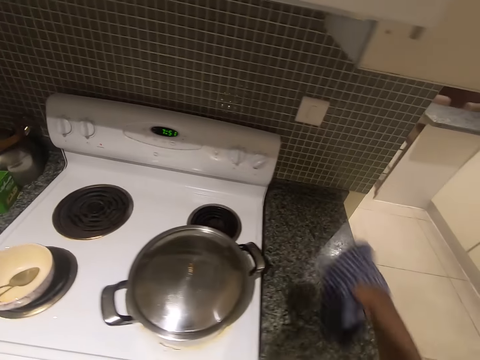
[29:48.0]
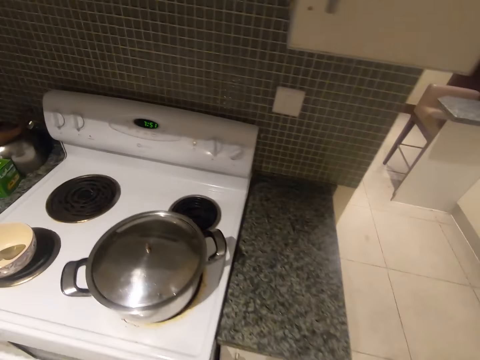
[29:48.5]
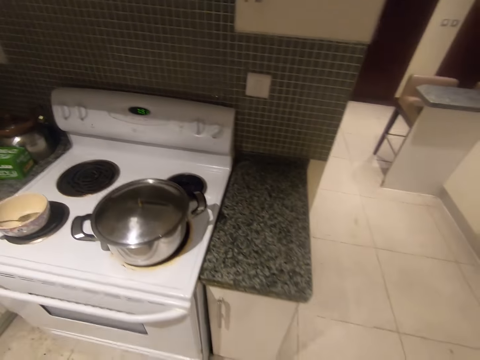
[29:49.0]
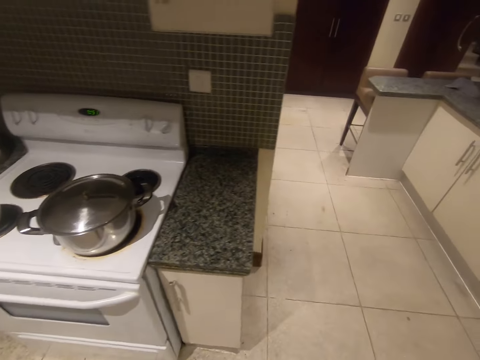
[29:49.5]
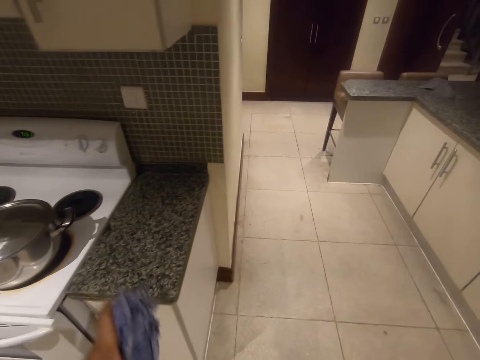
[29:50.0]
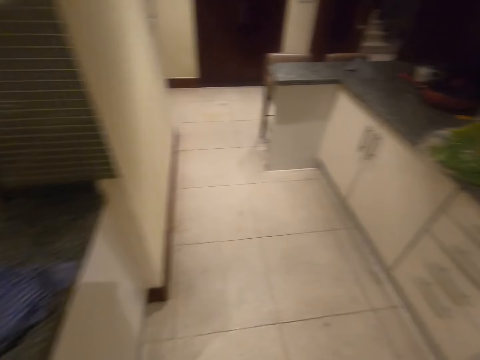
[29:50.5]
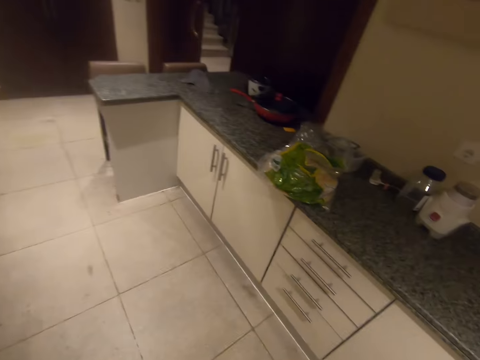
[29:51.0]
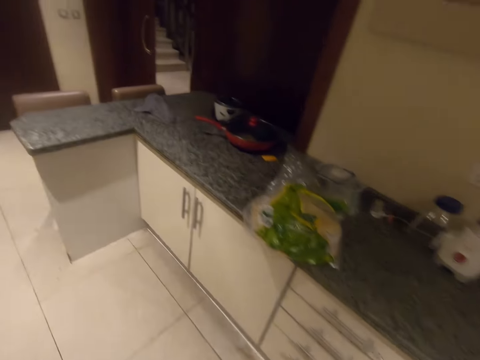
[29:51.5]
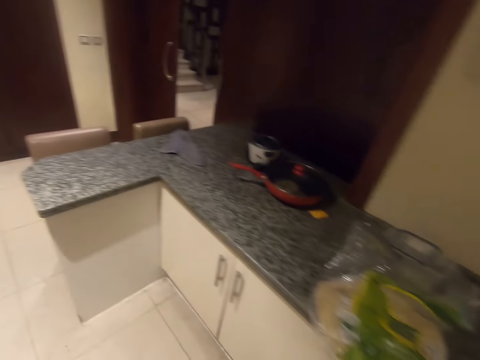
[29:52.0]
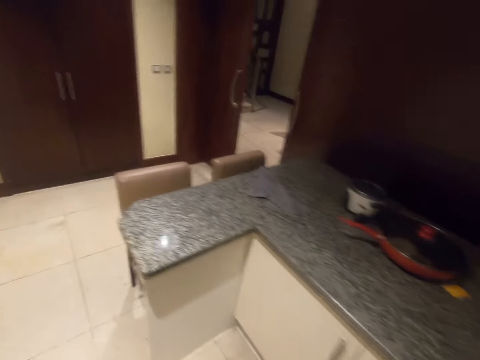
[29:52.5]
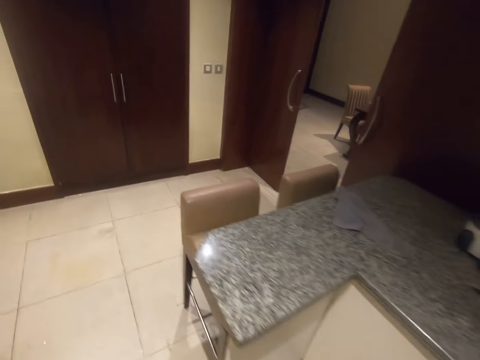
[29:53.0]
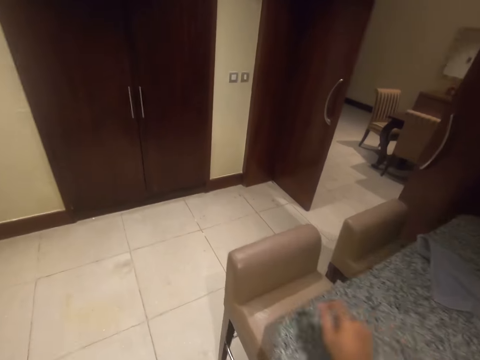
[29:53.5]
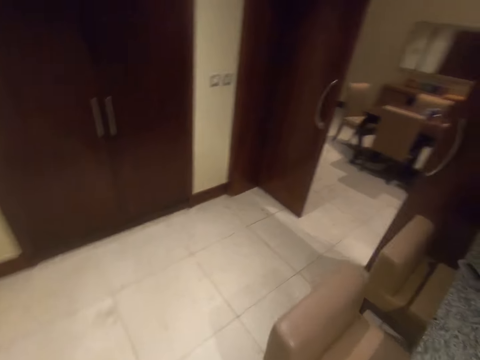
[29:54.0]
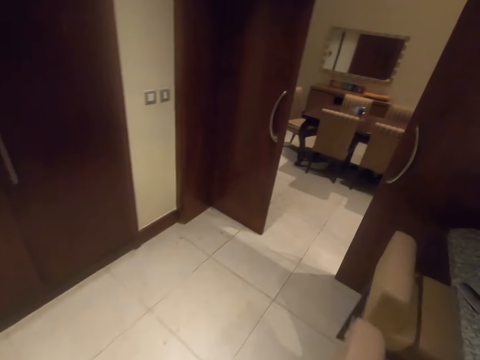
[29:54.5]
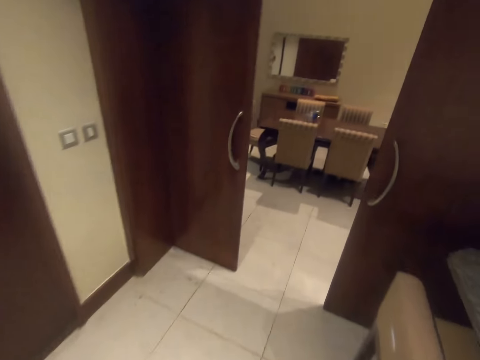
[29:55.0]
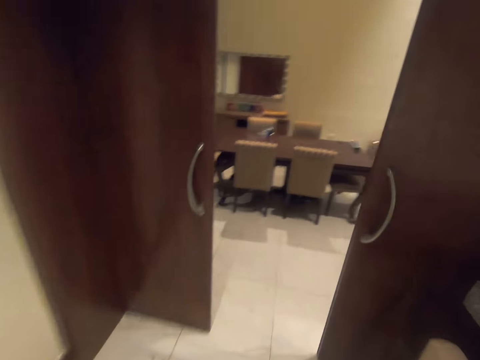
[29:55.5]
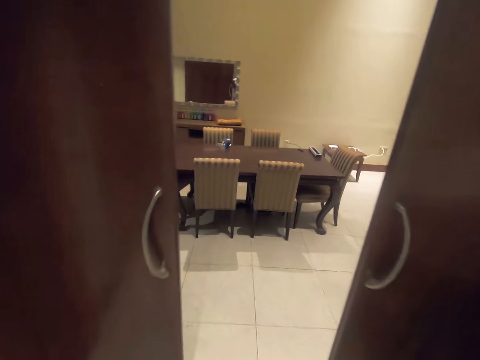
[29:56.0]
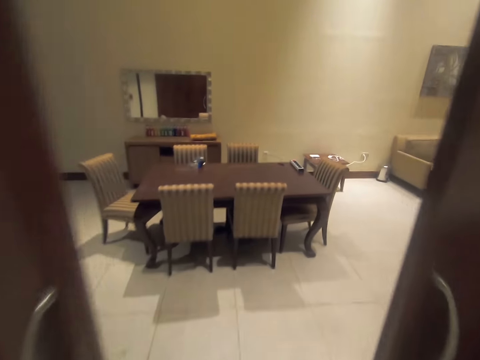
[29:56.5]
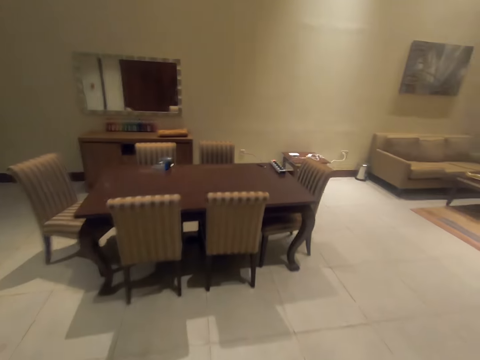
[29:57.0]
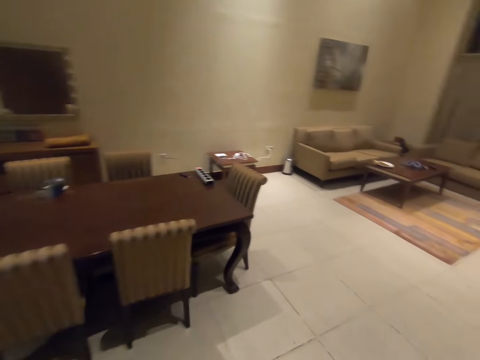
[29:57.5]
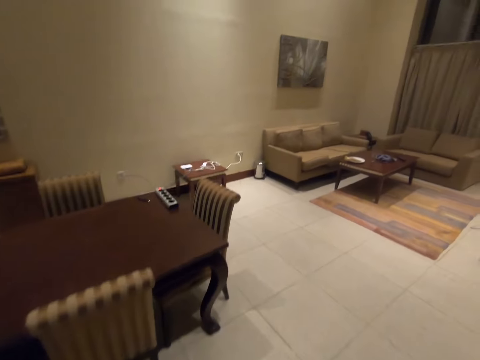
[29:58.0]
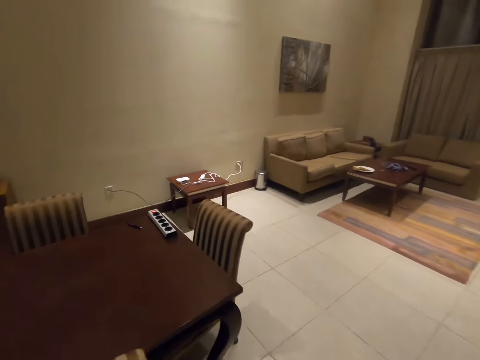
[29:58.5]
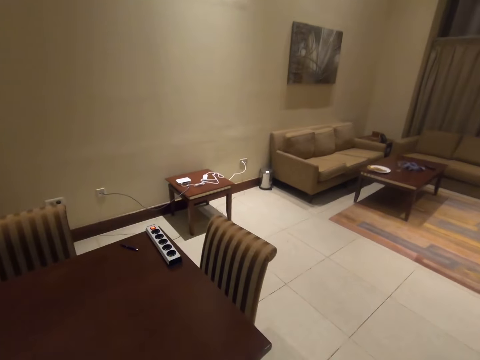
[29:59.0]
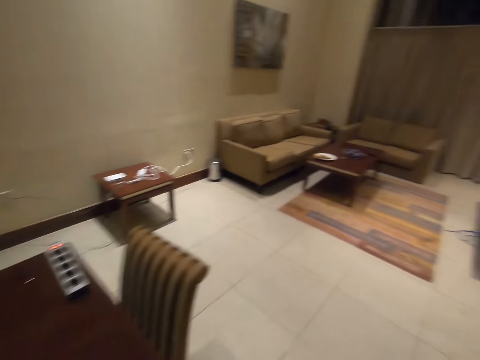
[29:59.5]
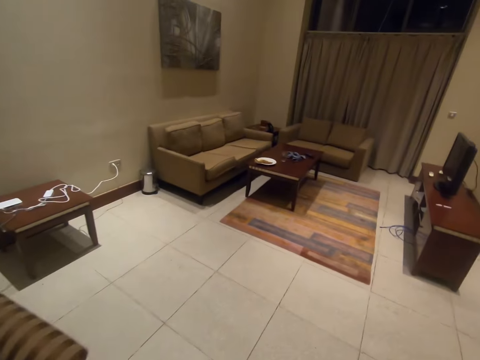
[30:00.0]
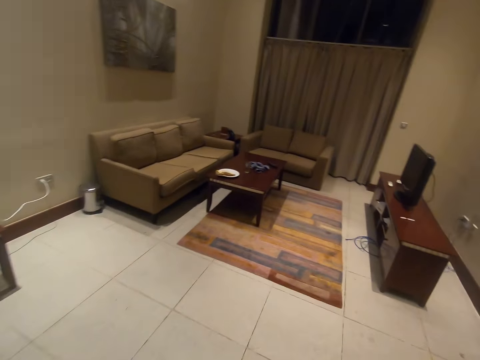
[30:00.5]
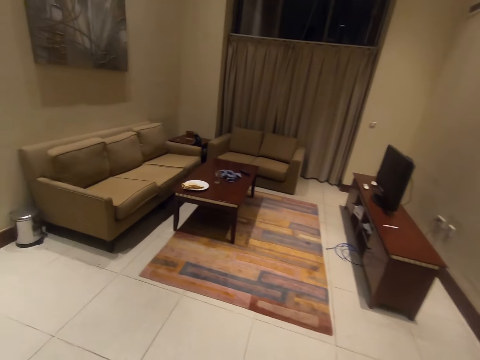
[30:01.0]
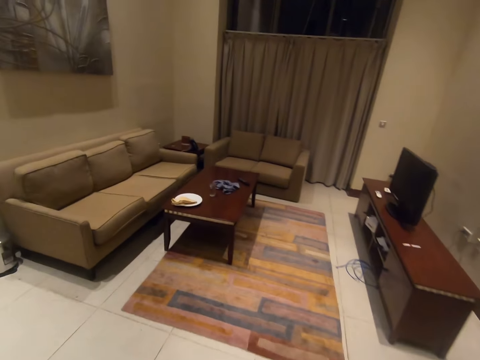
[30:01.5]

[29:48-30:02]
The camera wearer moves the cloth from her right hand to her left hand. She drops the cloth on the kitchen counter top. She walks to the sitting room.

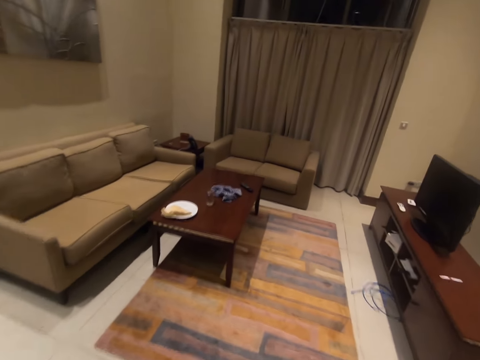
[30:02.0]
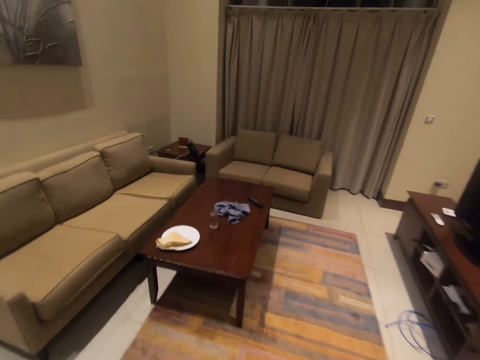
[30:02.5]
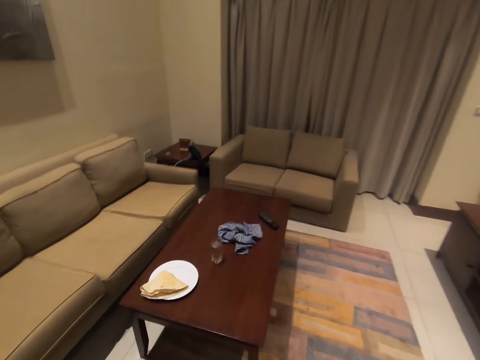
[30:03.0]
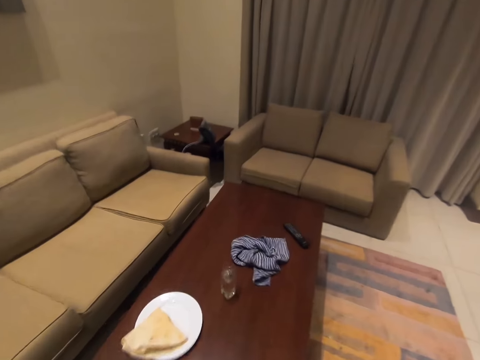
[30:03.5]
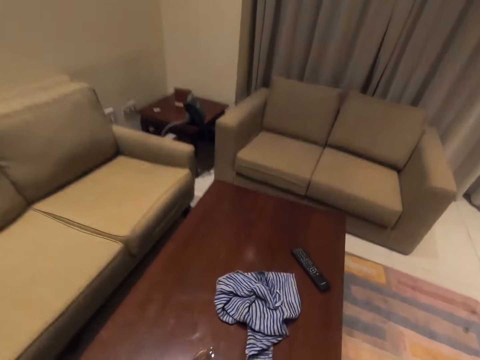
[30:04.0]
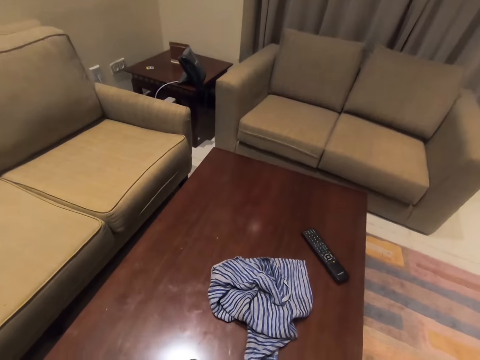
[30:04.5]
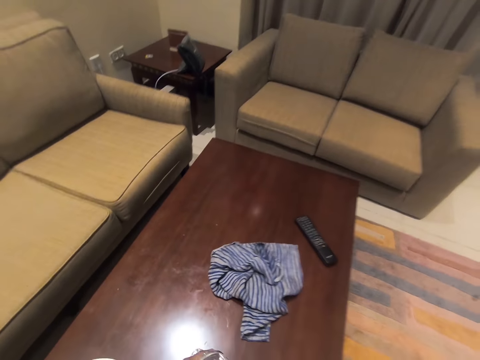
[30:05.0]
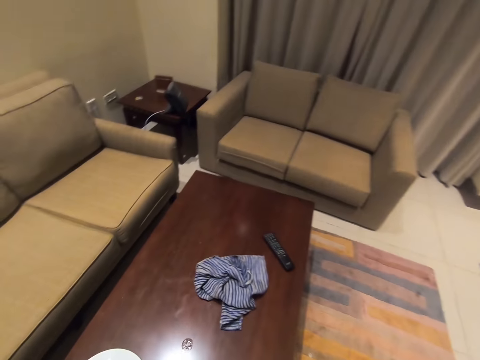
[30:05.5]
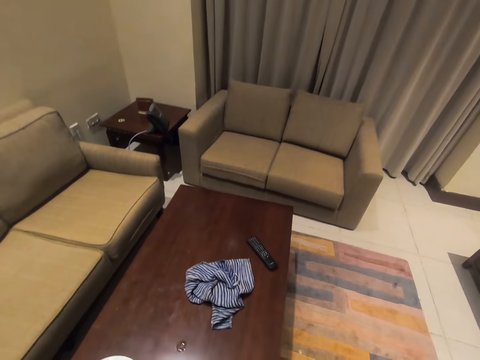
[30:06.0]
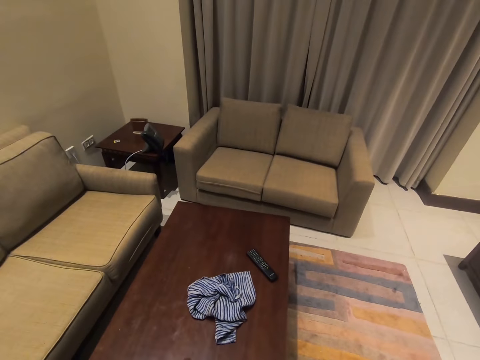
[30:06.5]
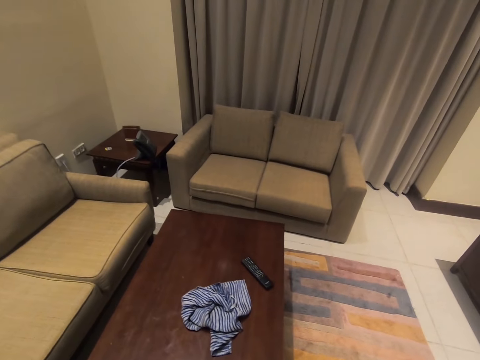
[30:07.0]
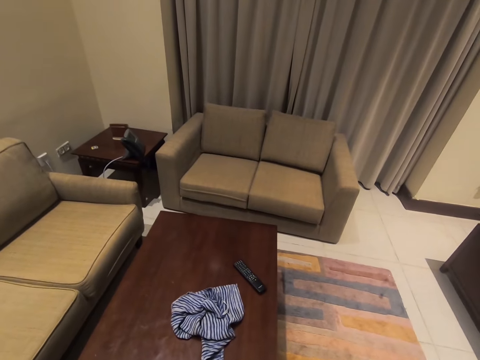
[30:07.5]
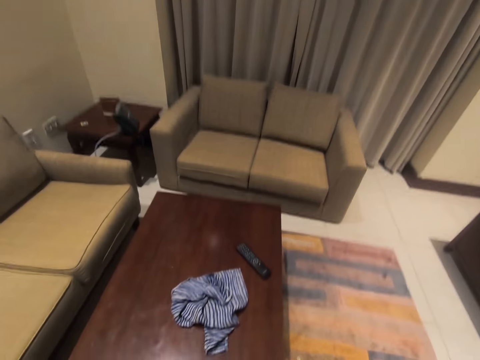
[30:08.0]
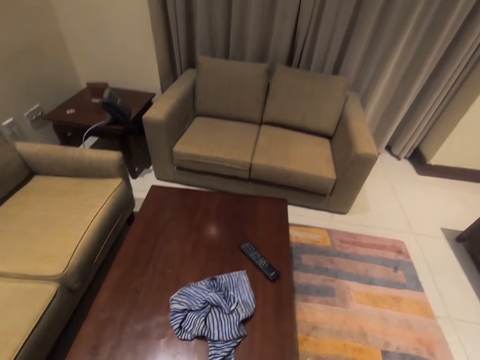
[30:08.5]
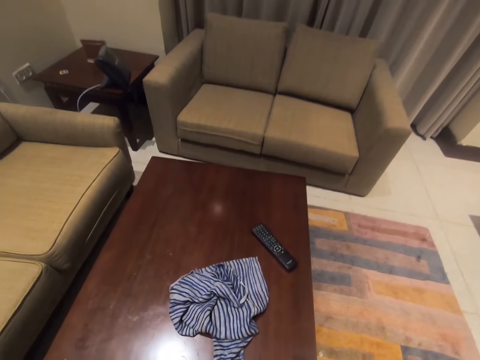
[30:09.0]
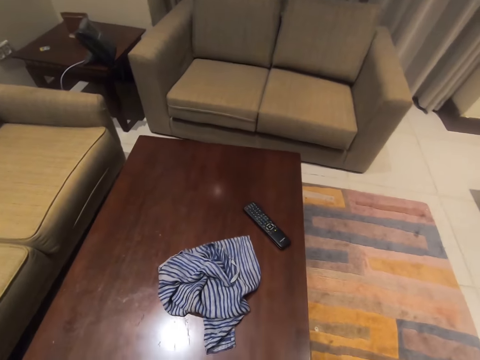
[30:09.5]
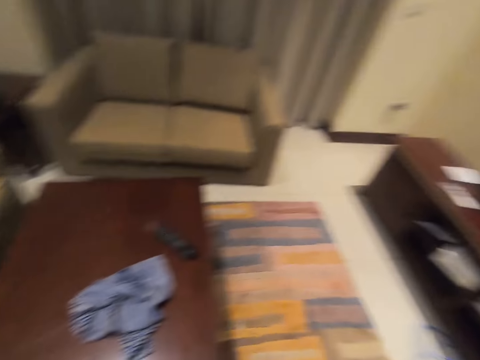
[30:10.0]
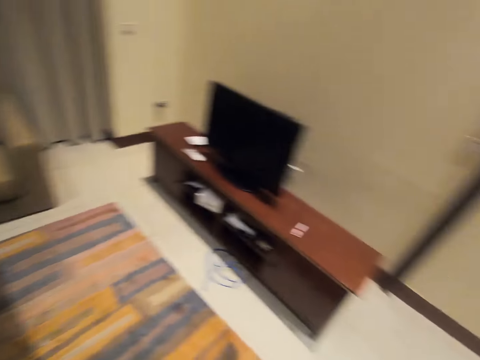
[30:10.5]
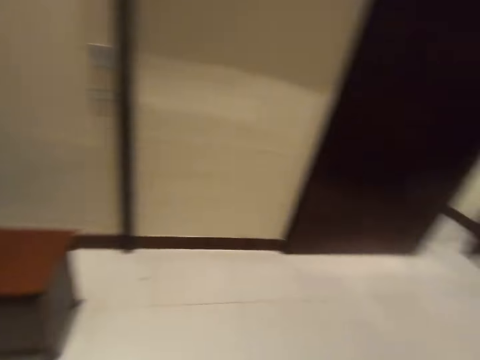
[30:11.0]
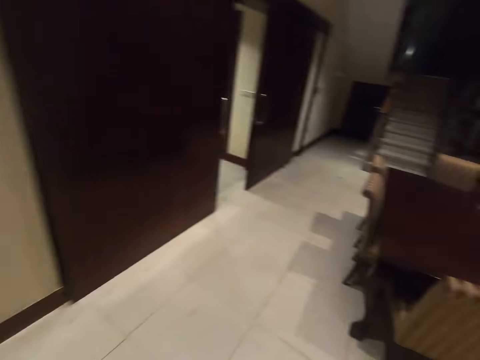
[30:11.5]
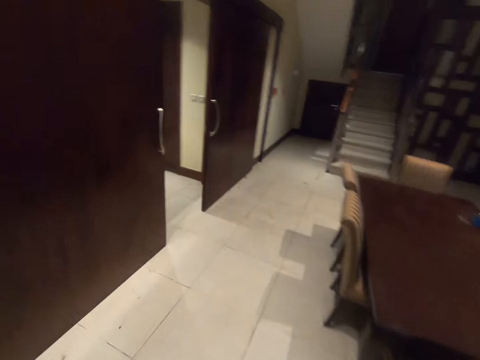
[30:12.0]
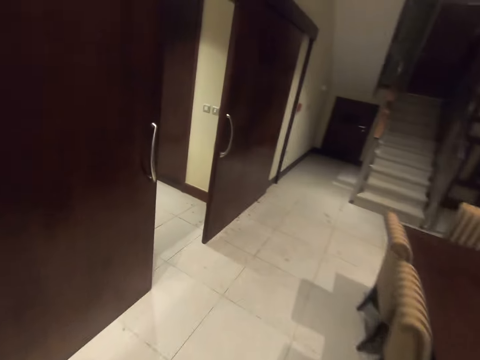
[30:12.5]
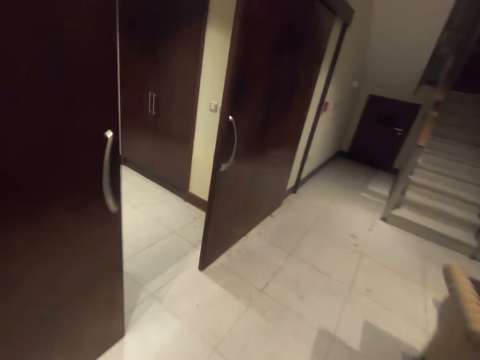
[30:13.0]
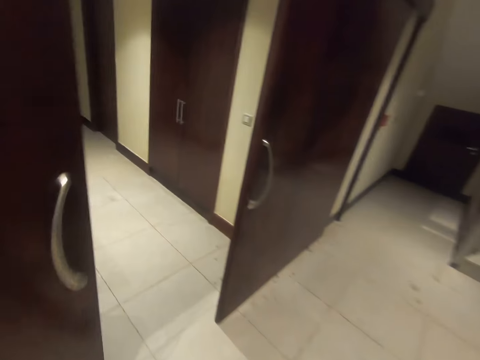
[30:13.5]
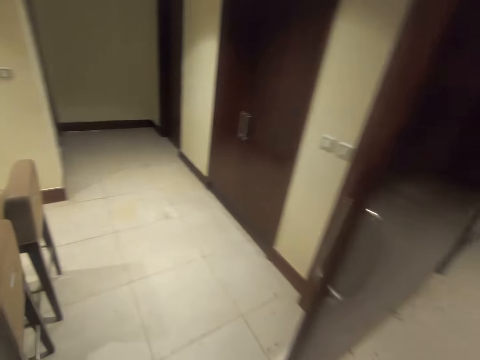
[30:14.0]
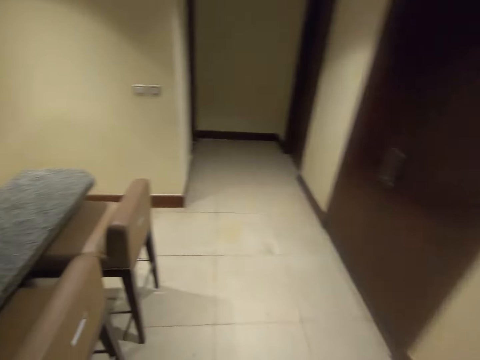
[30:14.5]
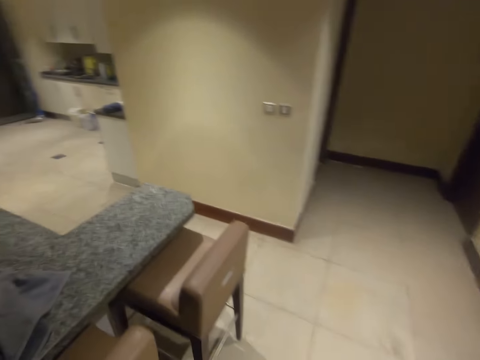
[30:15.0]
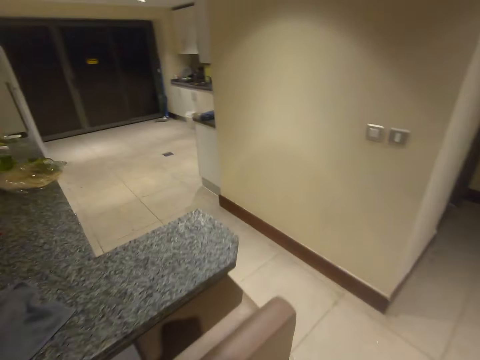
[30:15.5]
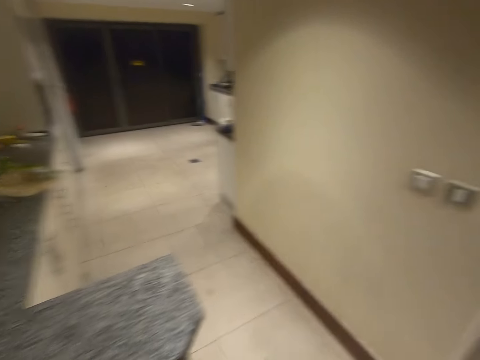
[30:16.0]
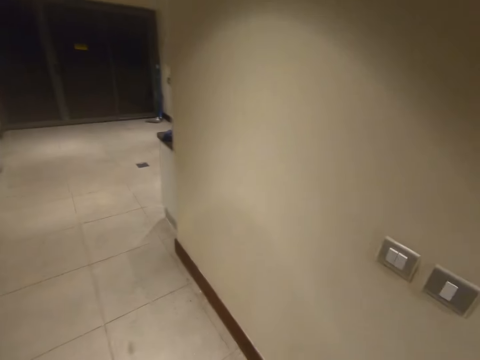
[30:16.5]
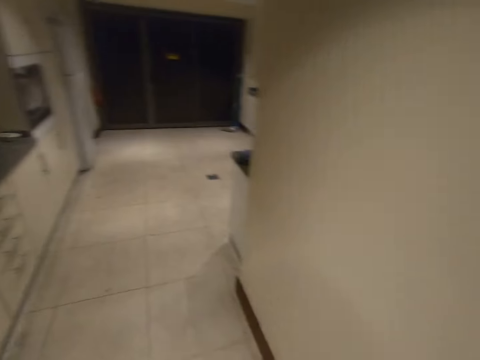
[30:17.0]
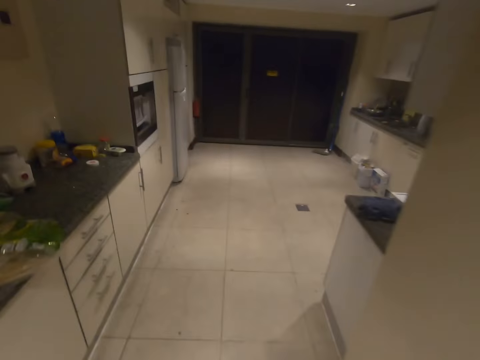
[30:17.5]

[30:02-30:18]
The camera wearer picks up the glass cup of water. They drink water. They place the glass cup on the table. They walk to the kitchen.
